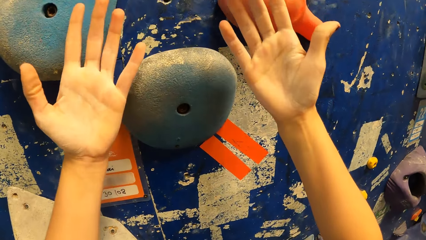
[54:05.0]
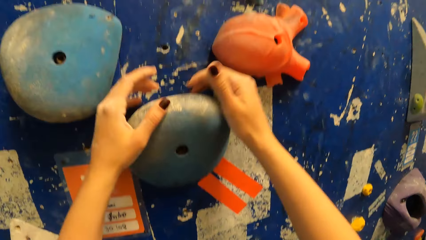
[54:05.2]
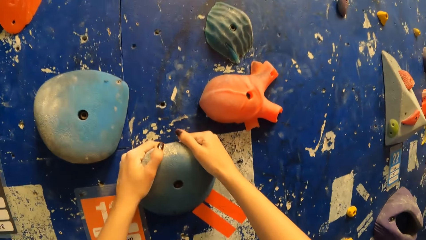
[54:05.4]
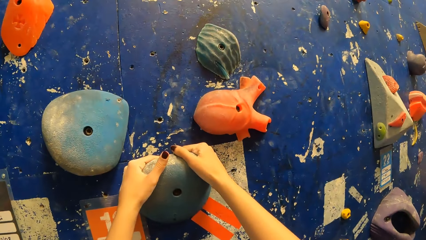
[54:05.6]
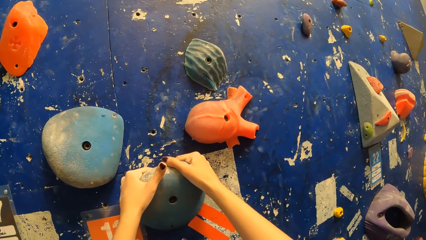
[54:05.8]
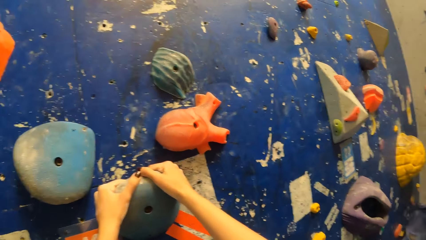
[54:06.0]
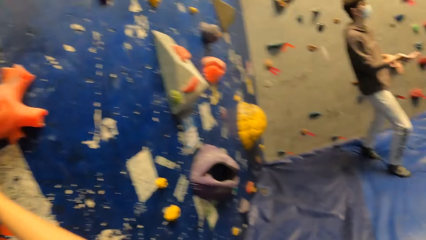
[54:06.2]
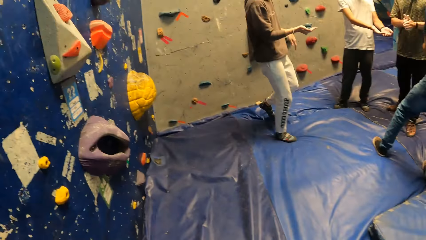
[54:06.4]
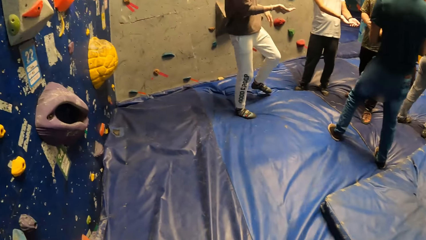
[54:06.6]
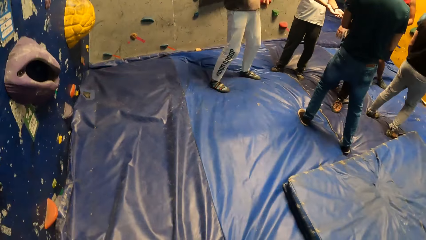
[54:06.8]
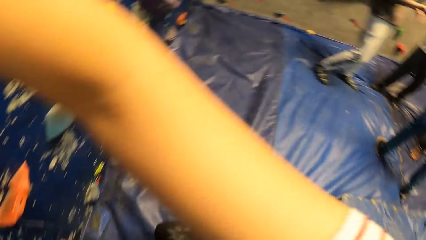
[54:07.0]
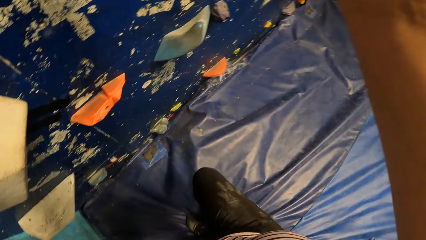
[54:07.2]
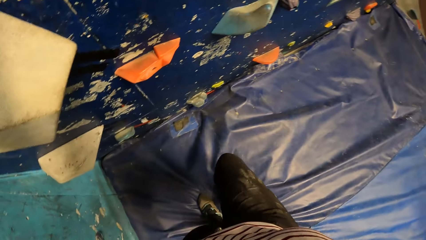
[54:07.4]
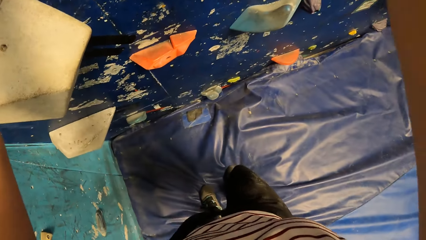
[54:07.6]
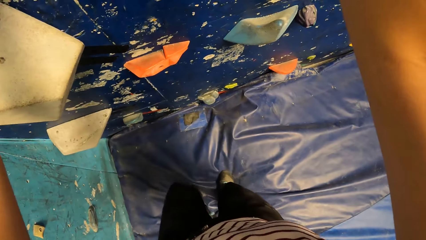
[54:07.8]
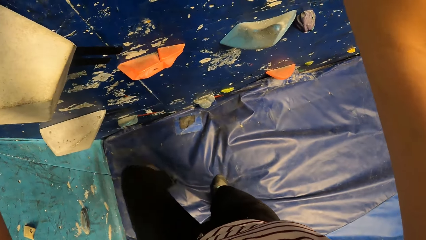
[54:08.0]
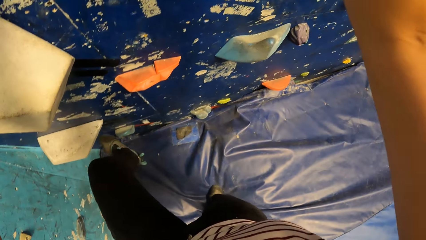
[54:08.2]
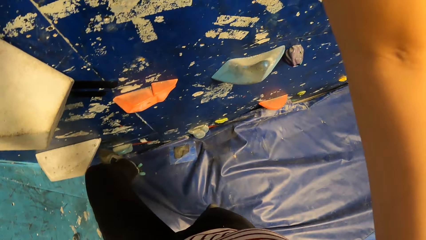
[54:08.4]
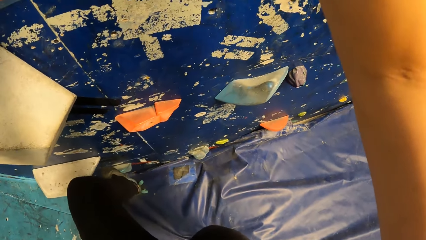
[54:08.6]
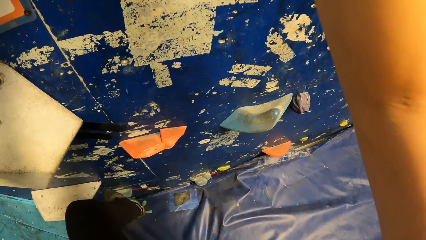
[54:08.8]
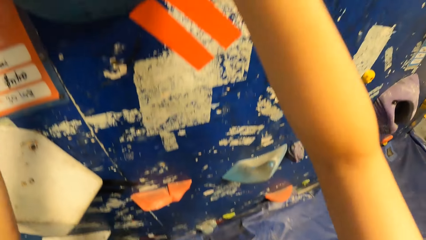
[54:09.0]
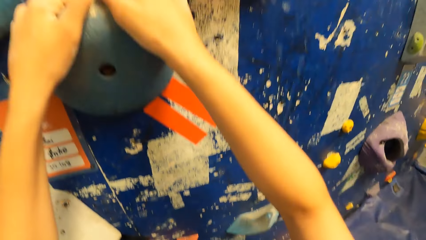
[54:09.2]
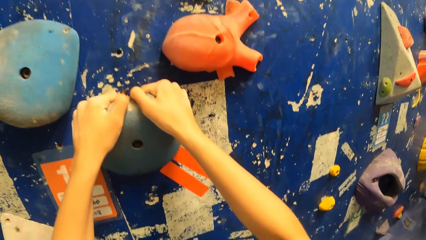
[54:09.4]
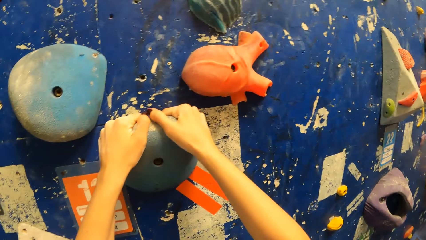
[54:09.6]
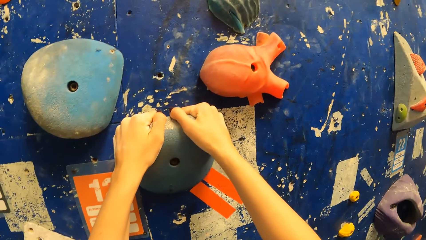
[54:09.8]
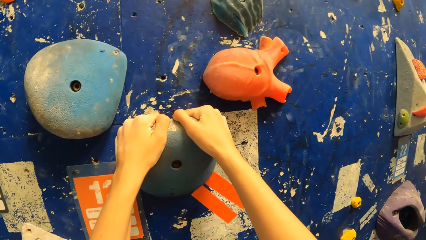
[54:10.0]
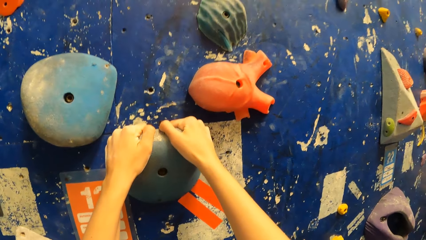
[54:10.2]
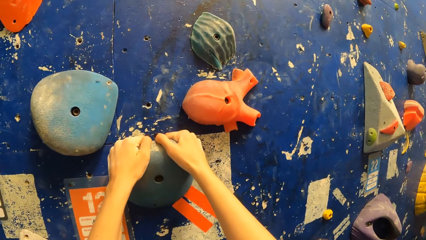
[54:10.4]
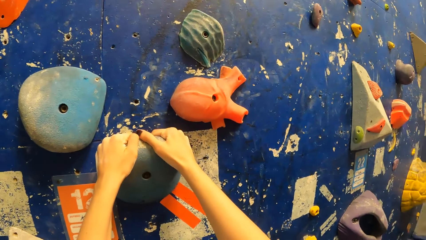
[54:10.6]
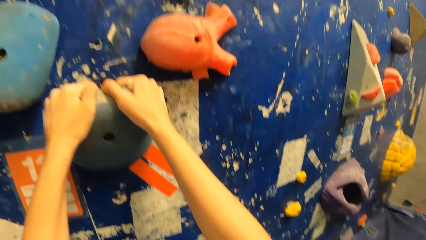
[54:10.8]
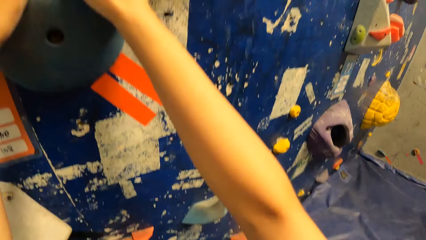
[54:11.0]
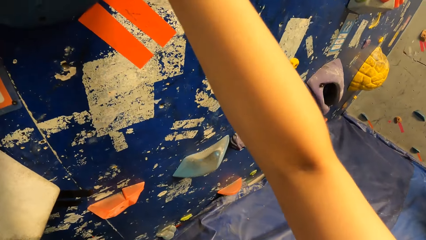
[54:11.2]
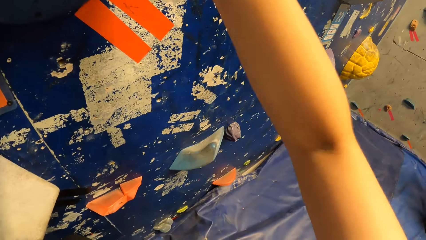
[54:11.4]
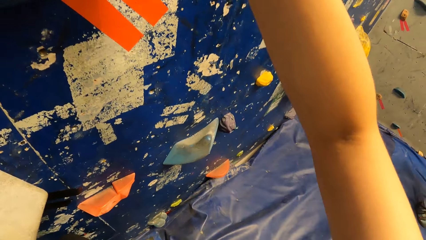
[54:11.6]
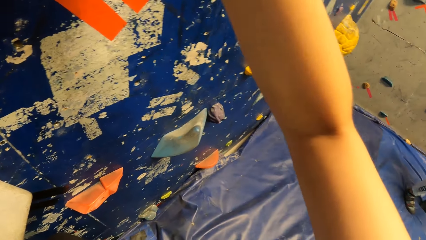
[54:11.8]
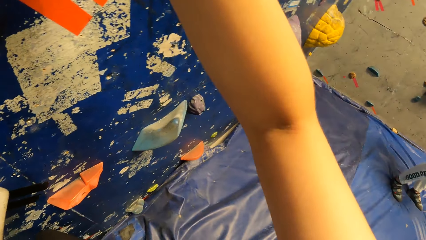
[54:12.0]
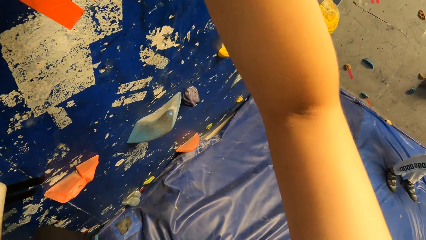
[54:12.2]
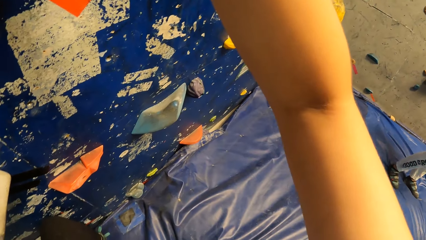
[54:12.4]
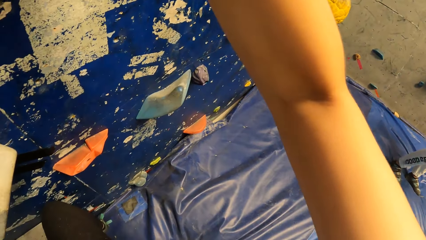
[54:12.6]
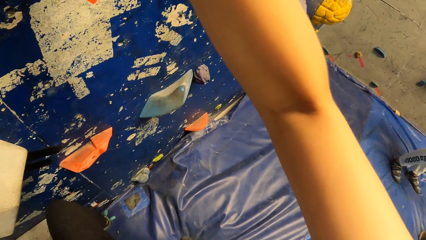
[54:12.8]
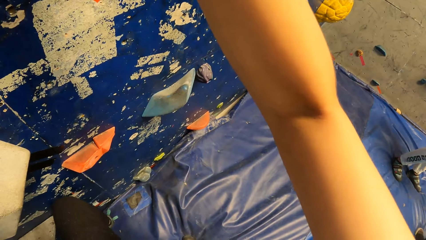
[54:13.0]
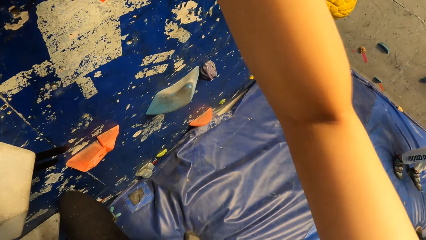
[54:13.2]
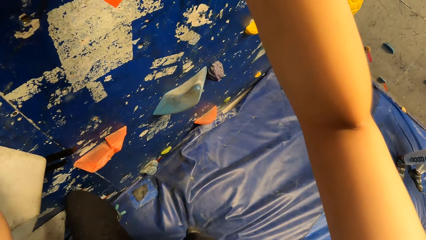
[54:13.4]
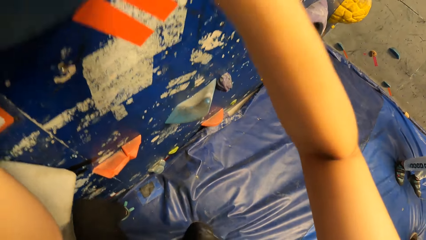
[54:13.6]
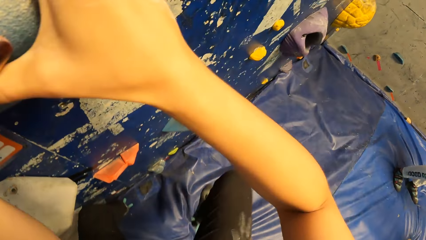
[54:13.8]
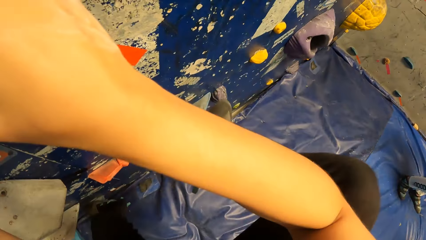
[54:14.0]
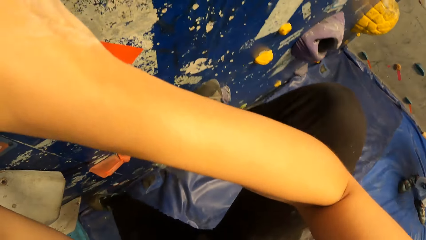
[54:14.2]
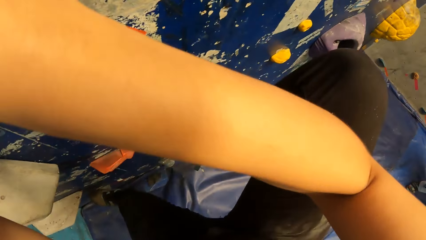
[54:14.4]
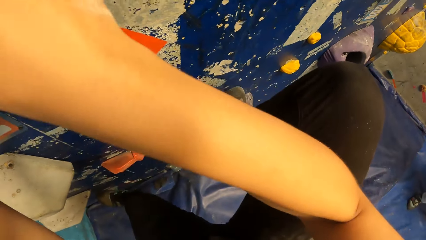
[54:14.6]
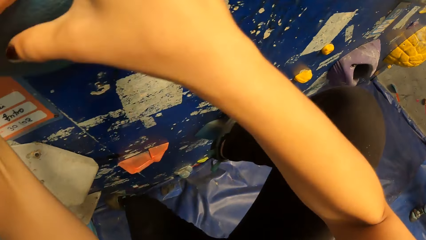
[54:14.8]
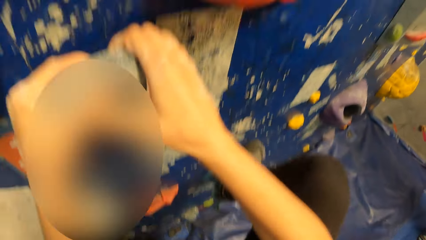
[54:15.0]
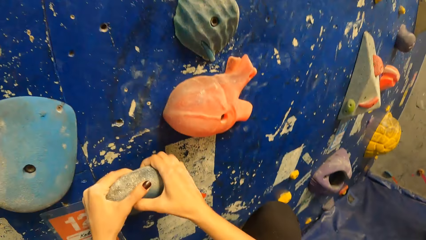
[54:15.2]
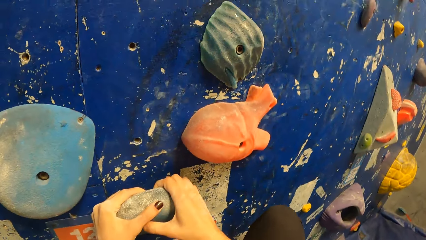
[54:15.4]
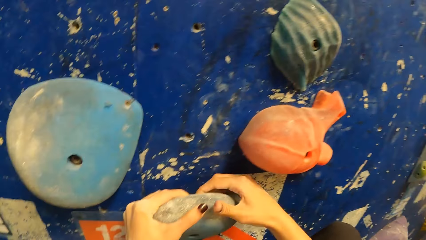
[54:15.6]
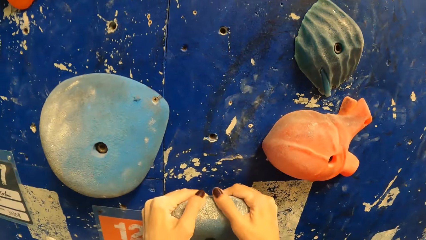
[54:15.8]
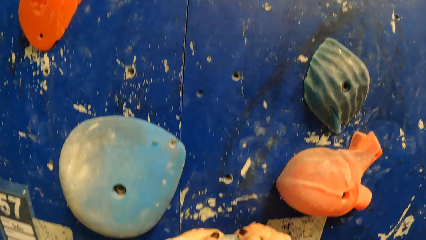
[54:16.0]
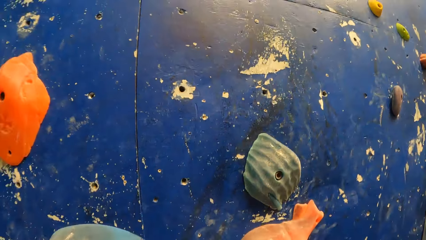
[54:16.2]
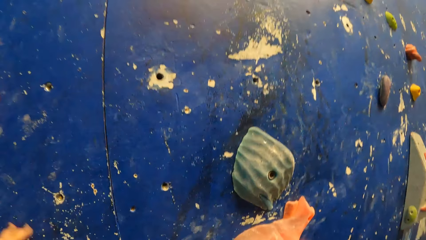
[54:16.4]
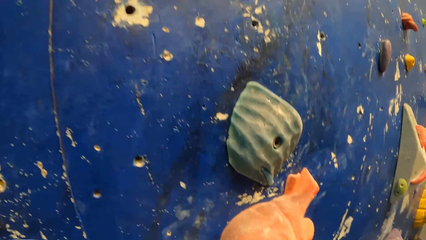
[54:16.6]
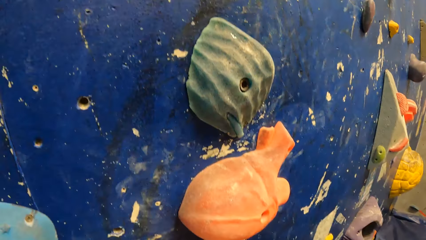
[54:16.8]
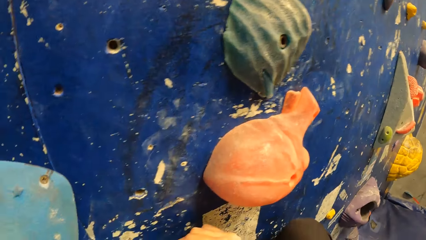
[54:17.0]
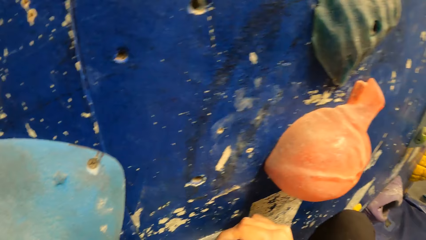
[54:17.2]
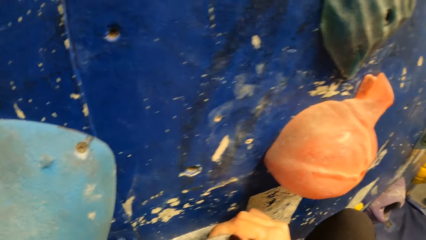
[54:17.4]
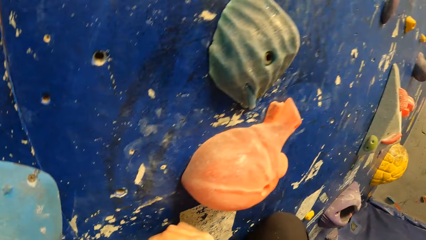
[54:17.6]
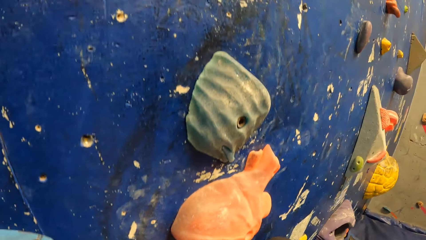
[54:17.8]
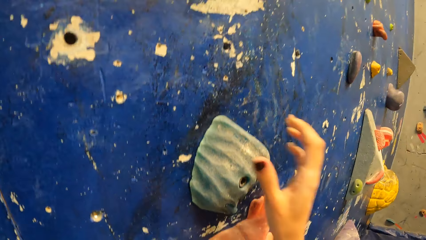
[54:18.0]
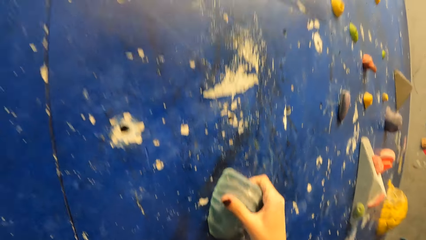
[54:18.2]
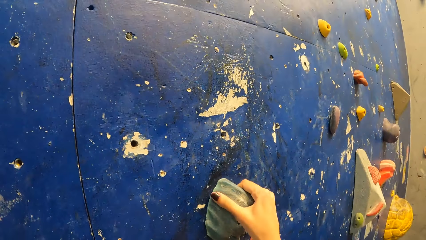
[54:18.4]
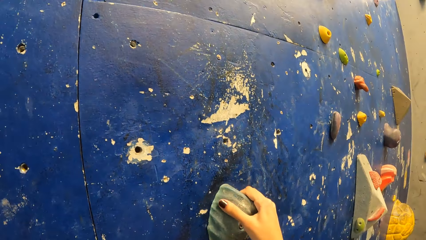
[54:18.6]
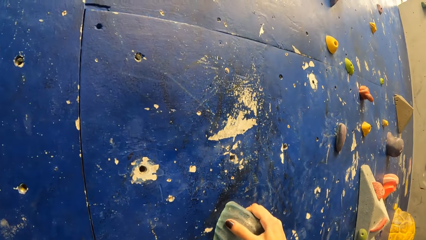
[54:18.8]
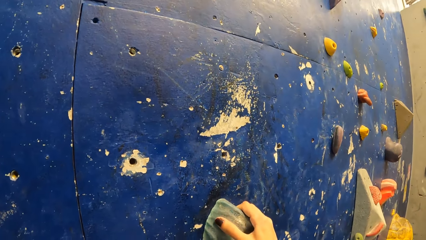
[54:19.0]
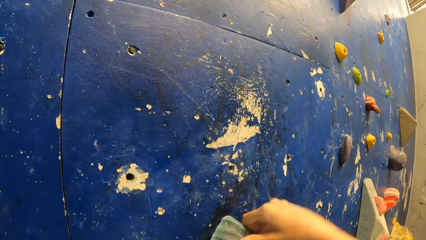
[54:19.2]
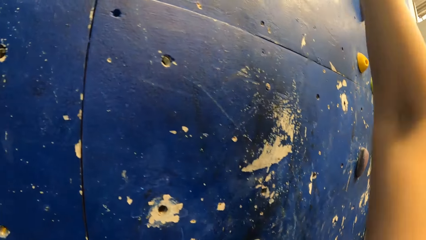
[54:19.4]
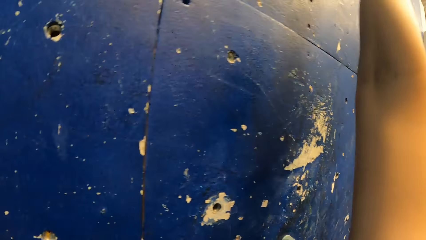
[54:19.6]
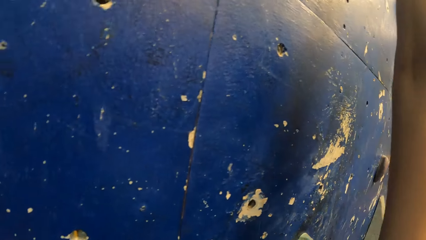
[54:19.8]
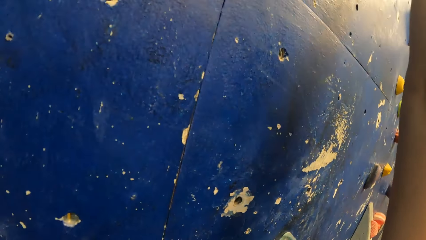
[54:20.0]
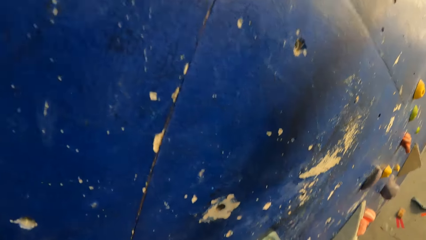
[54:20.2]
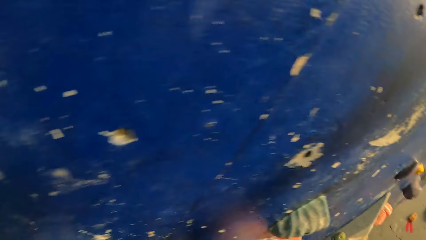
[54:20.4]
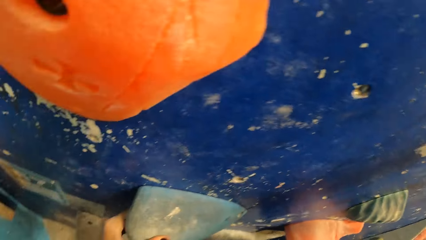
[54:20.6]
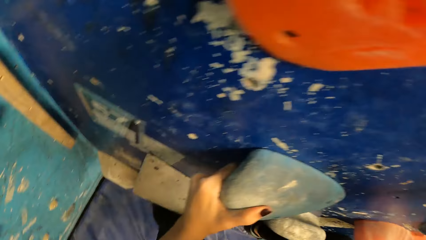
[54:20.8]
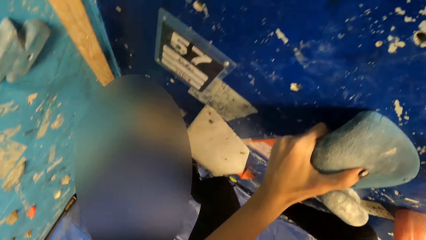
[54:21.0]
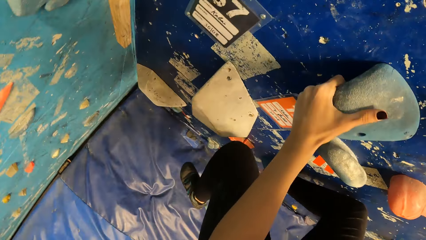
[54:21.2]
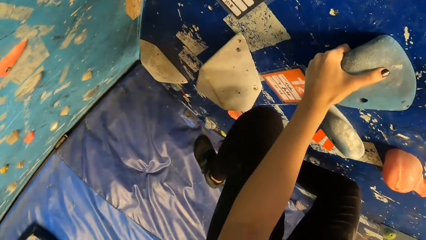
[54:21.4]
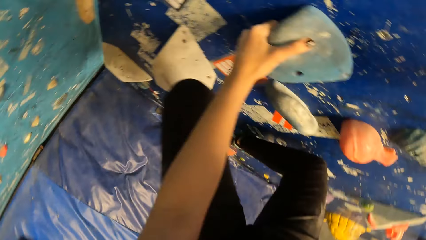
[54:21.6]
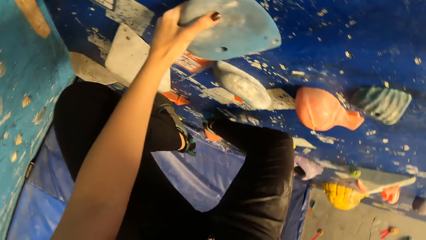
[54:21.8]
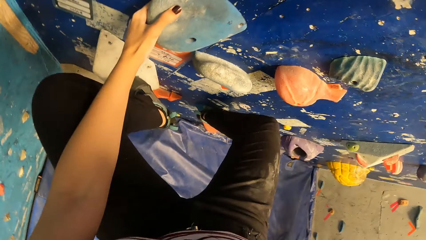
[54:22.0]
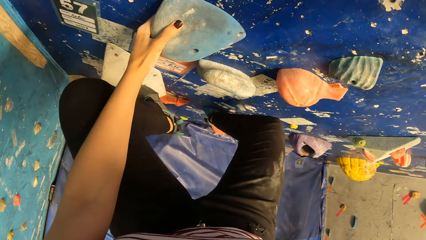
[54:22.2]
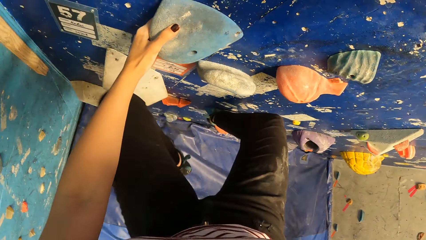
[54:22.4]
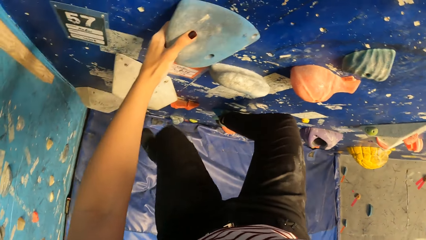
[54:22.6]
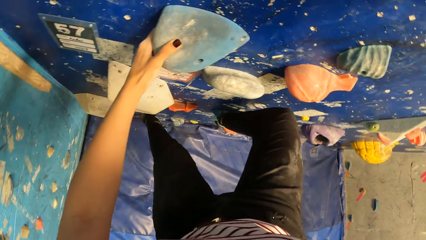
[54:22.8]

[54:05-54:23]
The camera wearer looks around the climbing area. She lifts her left leg from the foam and places her left leg on a foothold on the wall. She lifts her right leg from the foam and places her right leg on a foothold on the wall.
